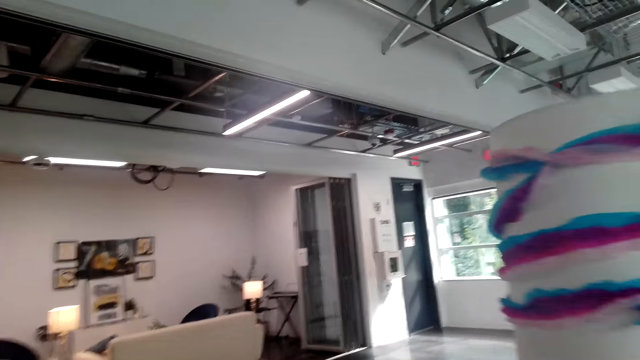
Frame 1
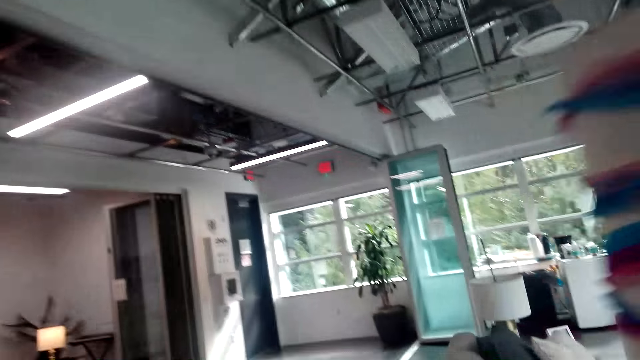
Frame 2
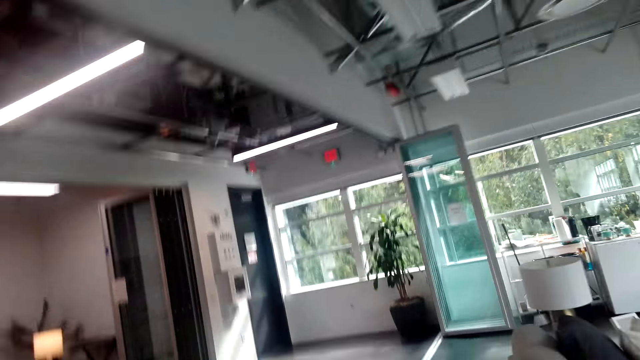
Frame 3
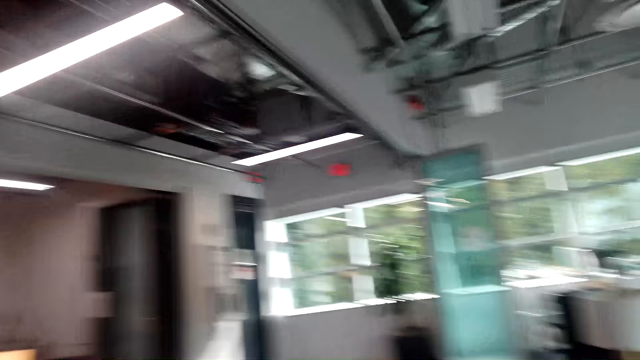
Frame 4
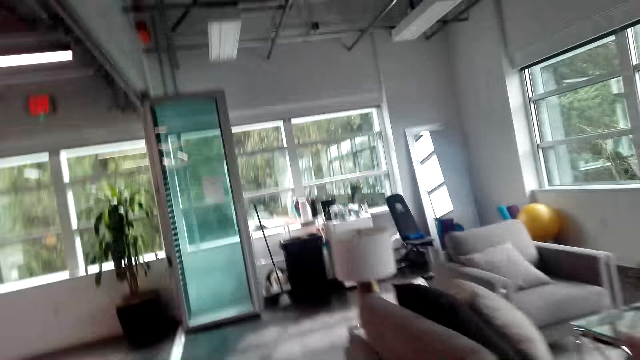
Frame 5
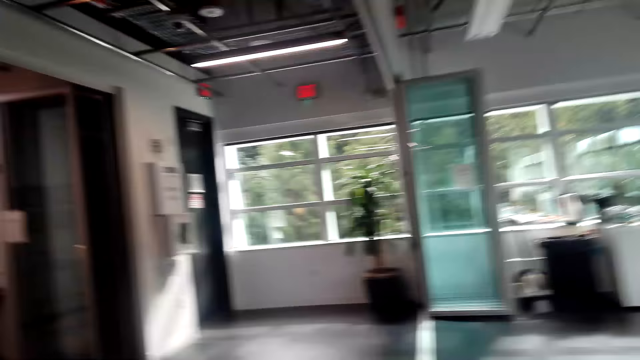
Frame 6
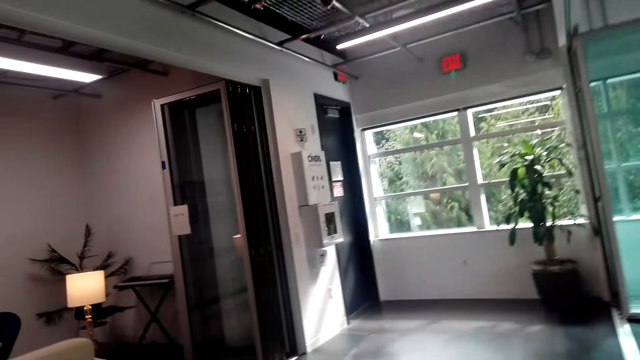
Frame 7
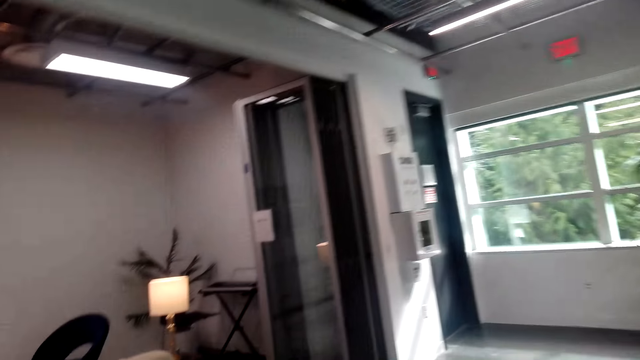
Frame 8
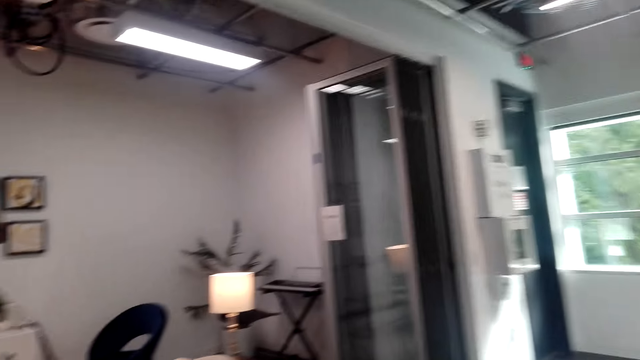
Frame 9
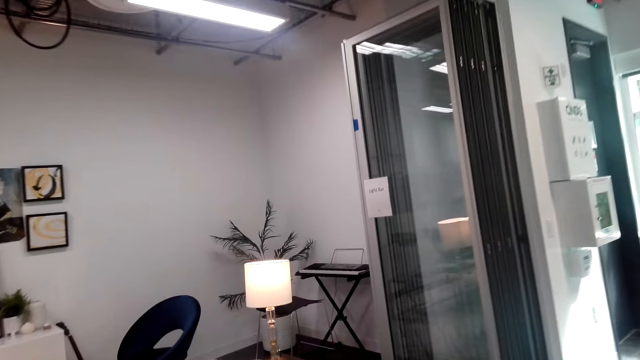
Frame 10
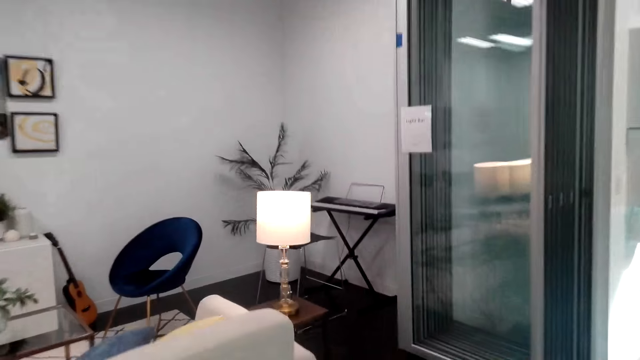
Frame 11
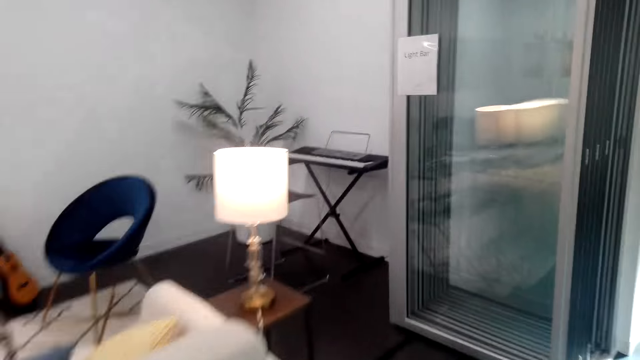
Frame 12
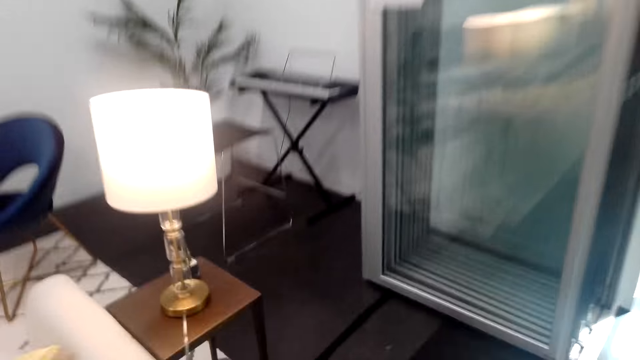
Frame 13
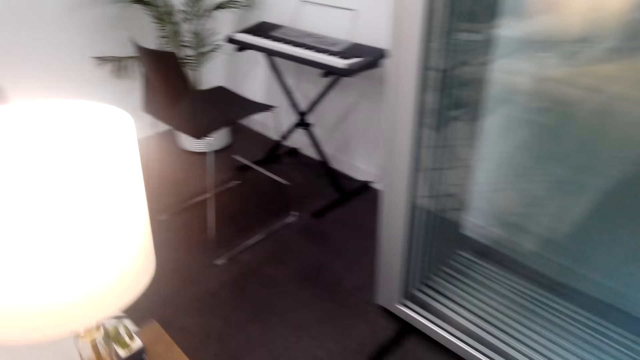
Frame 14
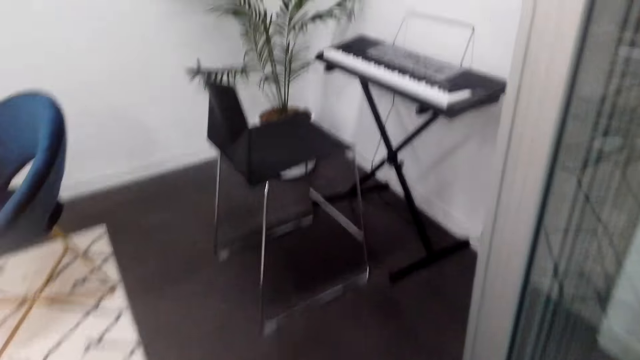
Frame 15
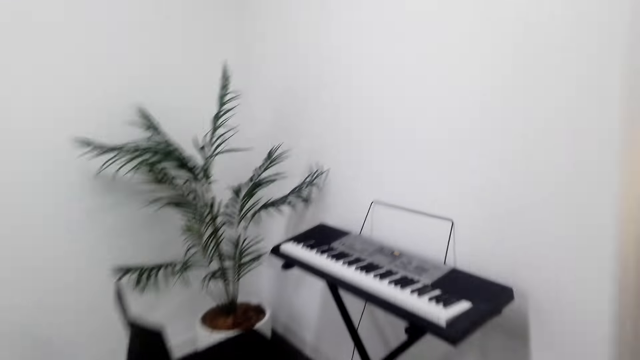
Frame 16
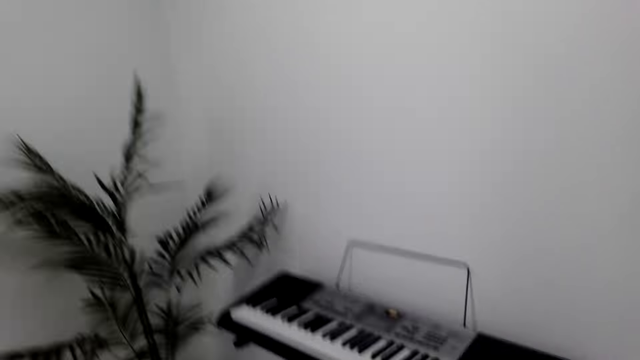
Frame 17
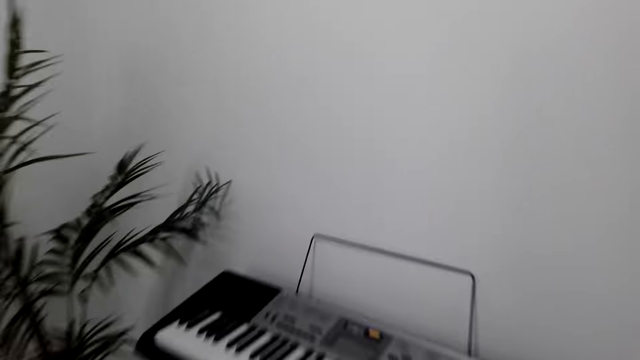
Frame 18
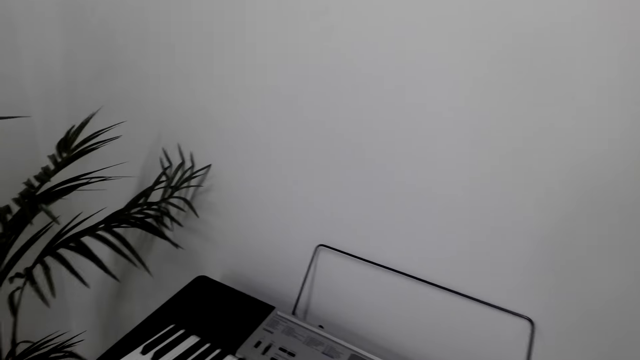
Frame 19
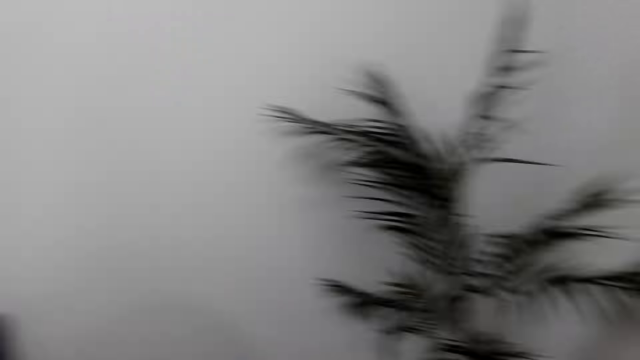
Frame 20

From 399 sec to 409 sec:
The camera wearer converses. They walk in the room. They converse. They walk in the room. They look at the keyboard.

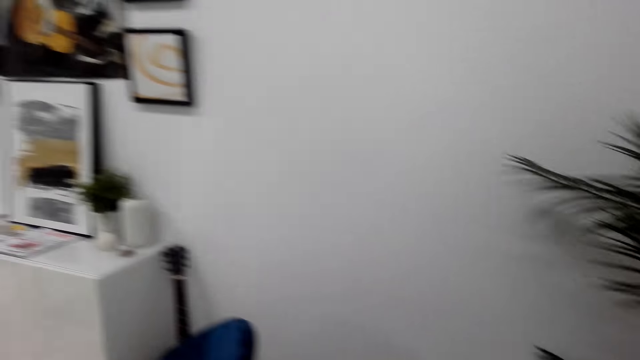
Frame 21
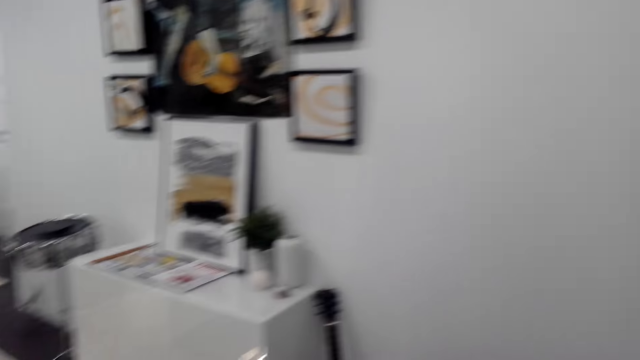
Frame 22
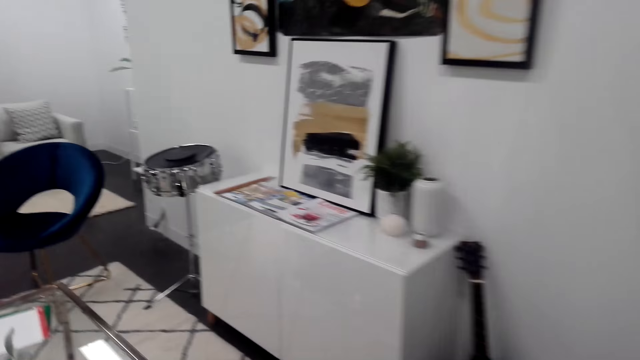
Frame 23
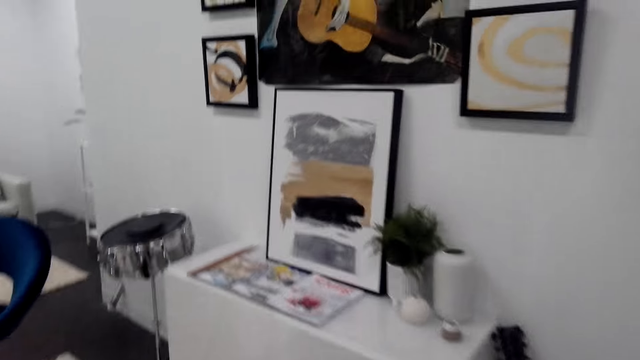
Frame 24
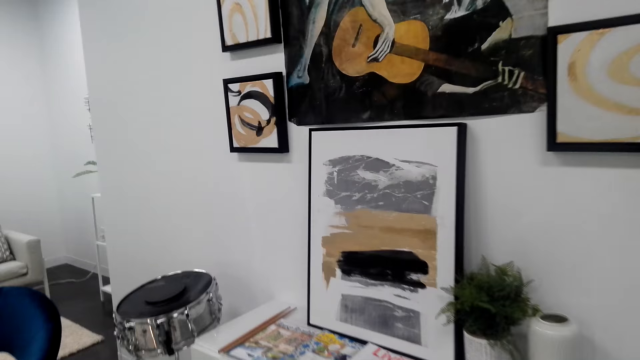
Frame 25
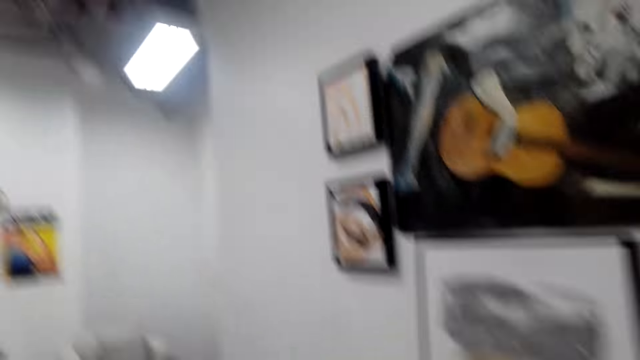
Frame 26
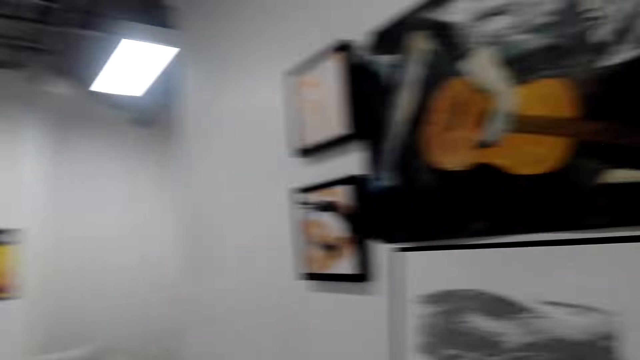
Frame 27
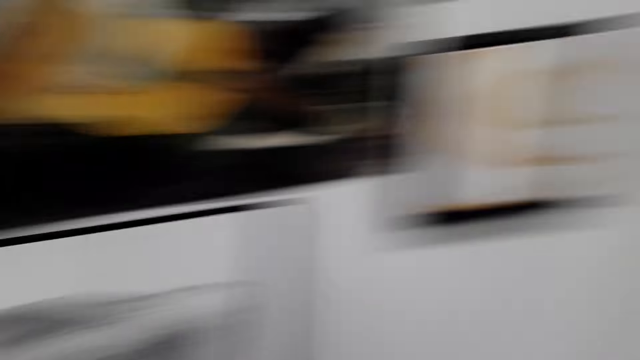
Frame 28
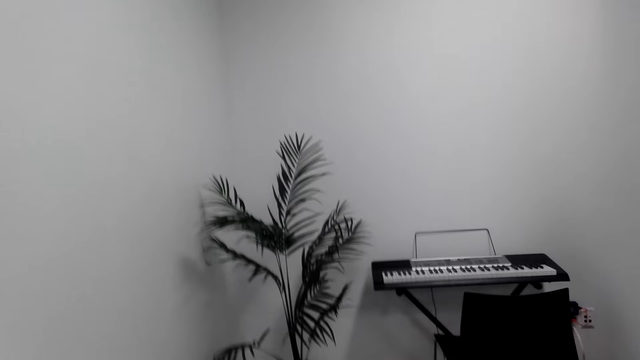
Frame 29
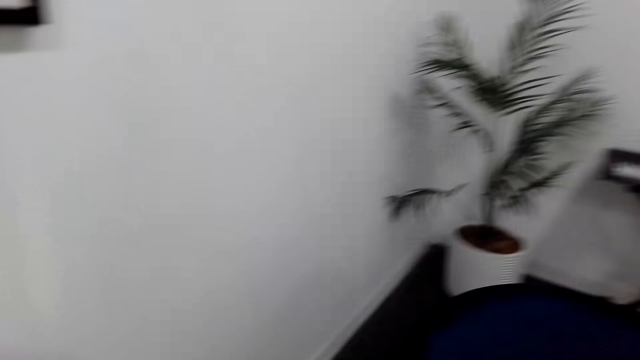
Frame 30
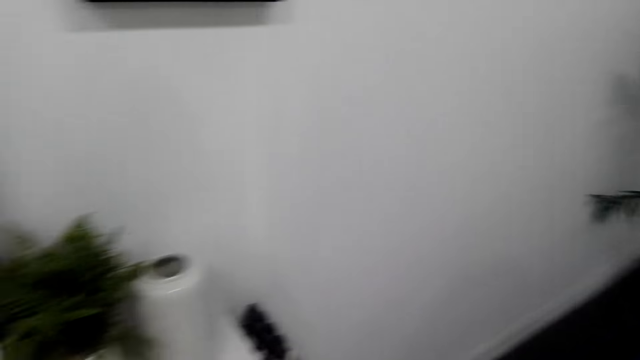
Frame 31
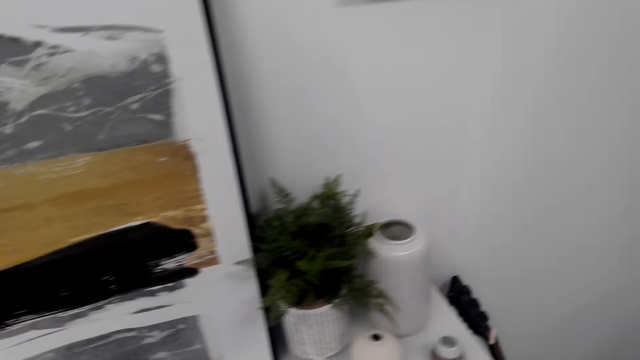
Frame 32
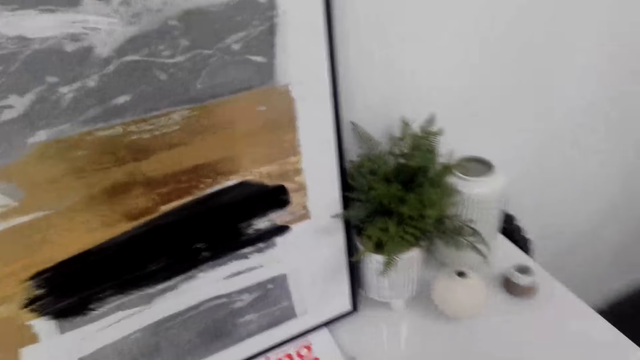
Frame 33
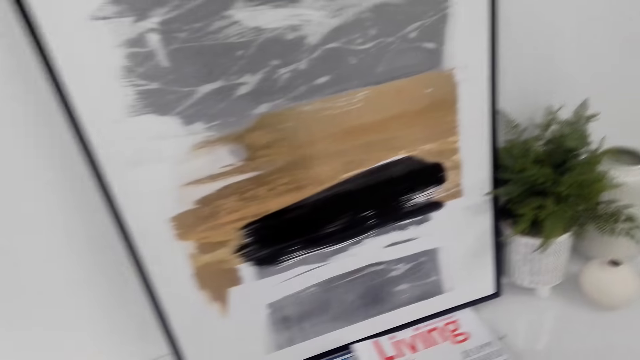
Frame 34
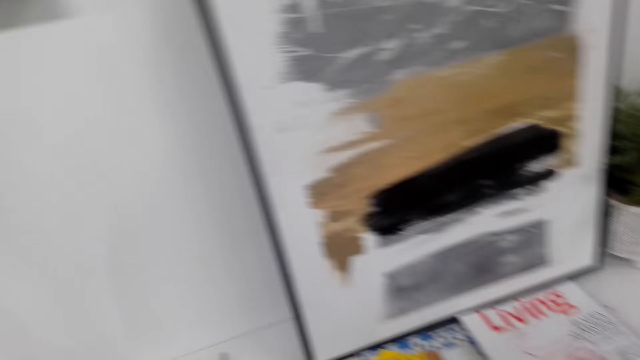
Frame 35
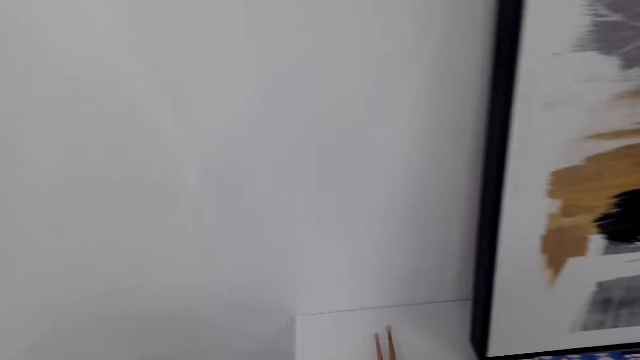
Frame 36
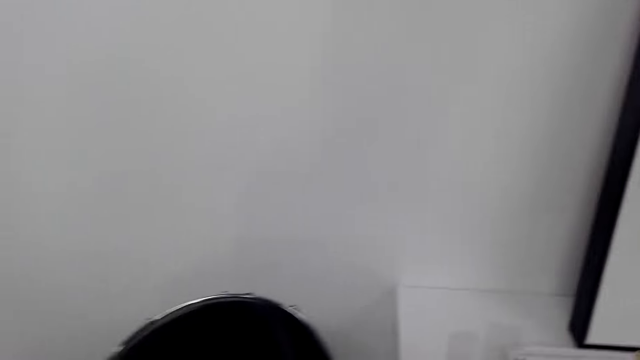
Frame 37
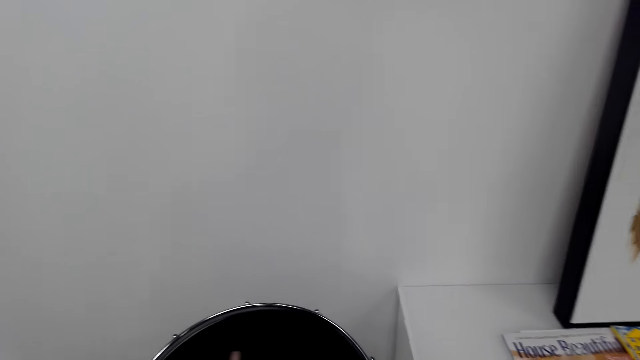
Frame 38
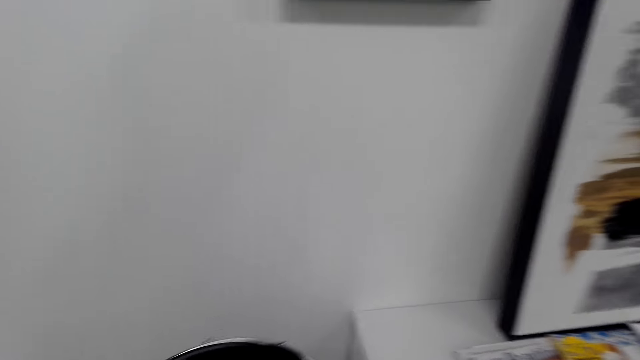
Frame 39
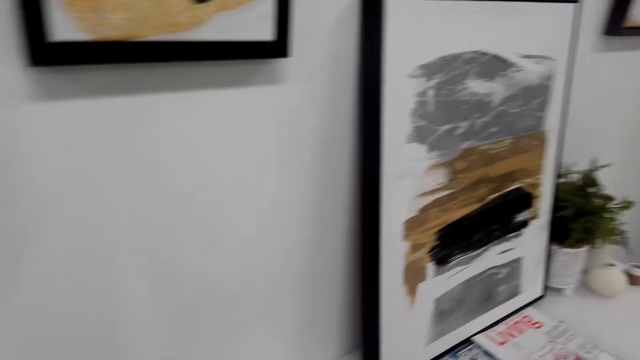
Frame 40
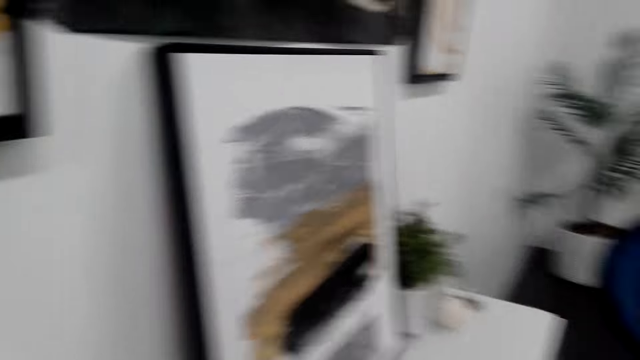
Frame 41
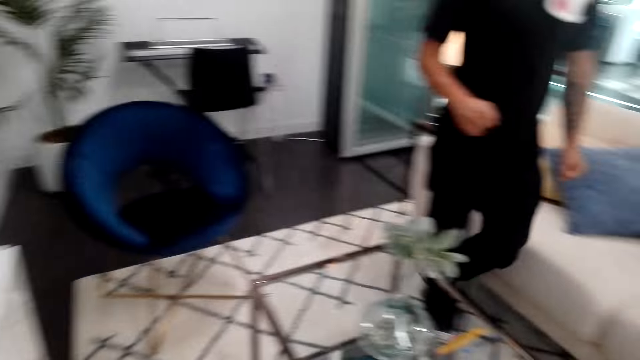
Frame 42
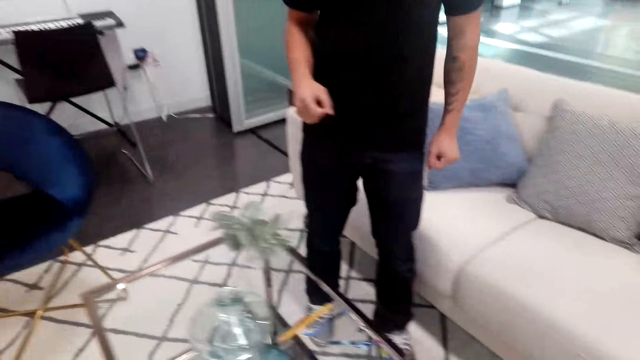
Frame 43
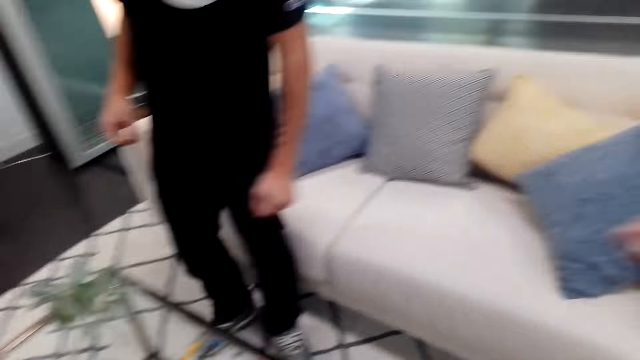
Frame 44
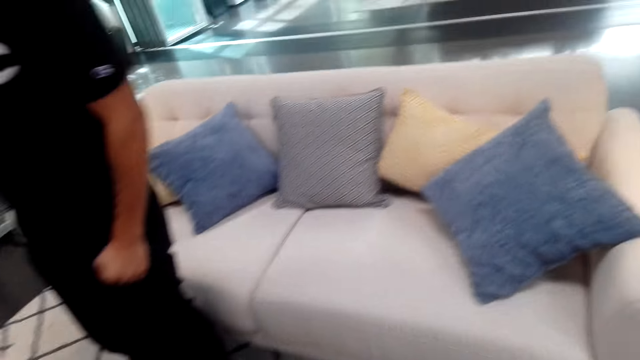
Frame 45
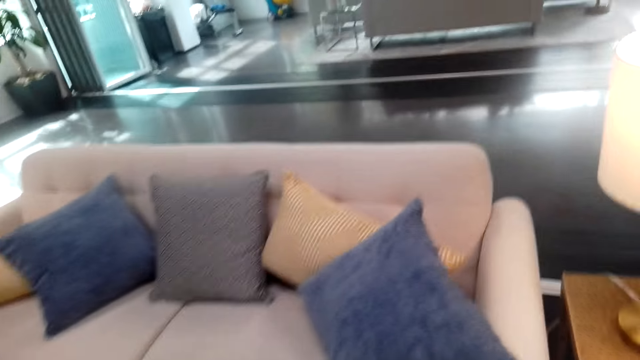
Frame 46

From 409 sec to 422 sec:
The camera wearer talks to a man. They look at the decoration. They walk in the room. The man talks to the camera wearer. The camera wearer looks around the room. They look at the decoration. They pick up the sticks. They beat the drum. They converse. They look at the man. The man talks to the camera wearer. The camera wearer talks to the man.
